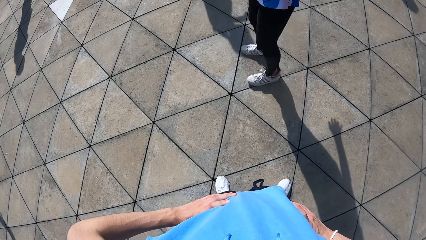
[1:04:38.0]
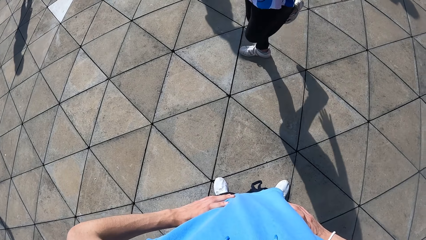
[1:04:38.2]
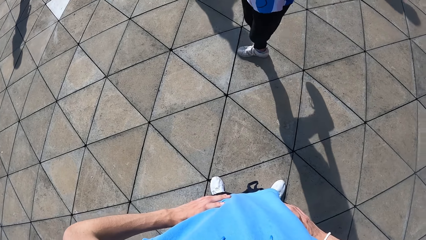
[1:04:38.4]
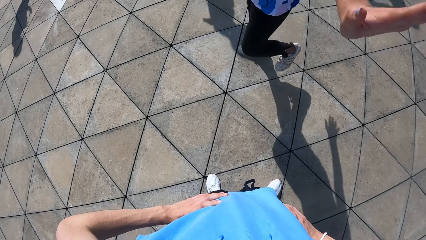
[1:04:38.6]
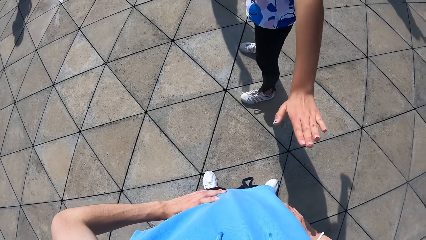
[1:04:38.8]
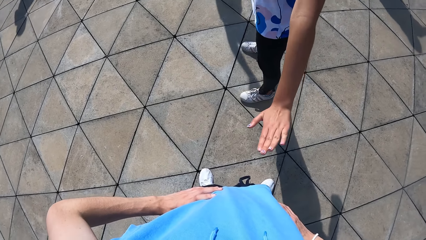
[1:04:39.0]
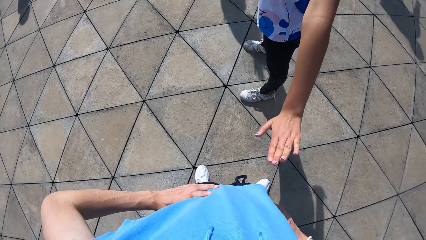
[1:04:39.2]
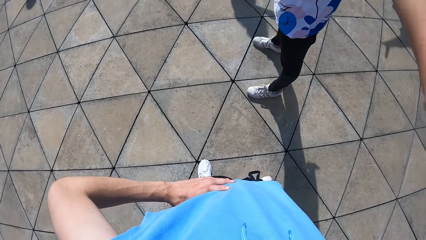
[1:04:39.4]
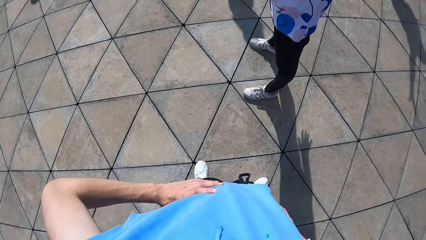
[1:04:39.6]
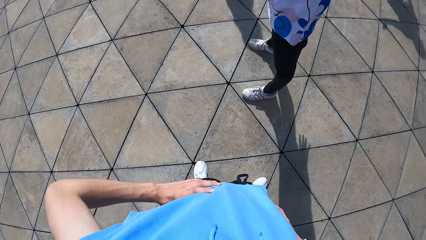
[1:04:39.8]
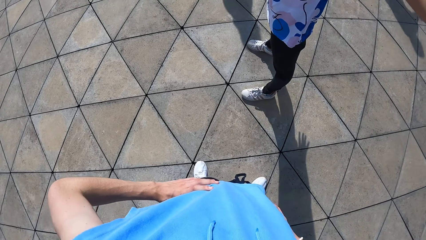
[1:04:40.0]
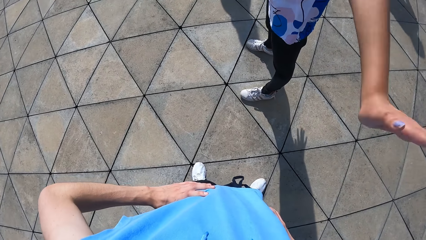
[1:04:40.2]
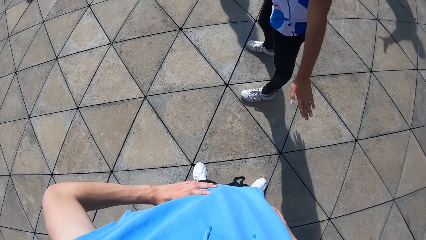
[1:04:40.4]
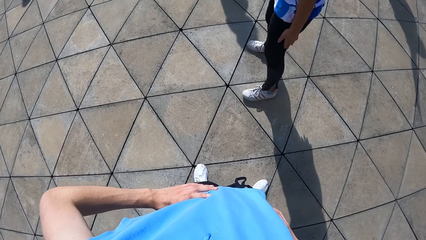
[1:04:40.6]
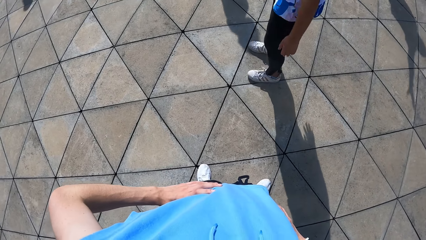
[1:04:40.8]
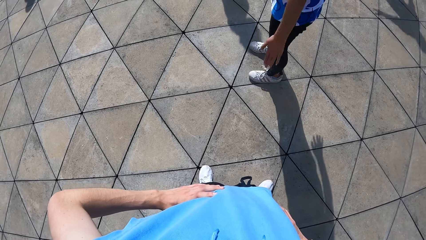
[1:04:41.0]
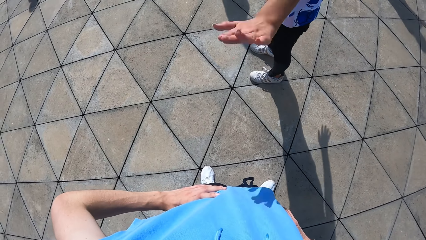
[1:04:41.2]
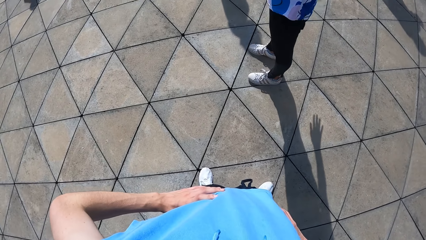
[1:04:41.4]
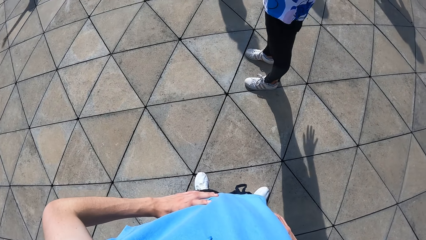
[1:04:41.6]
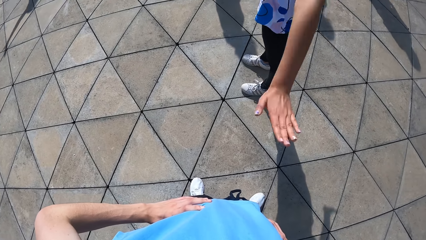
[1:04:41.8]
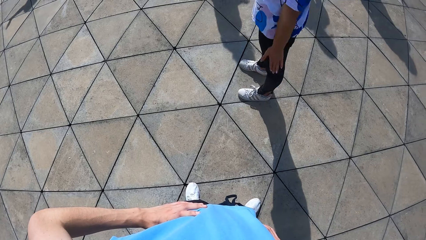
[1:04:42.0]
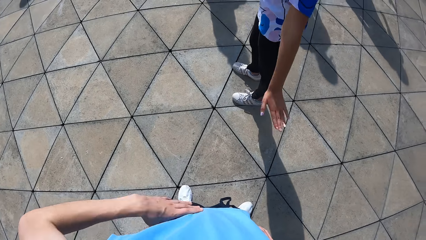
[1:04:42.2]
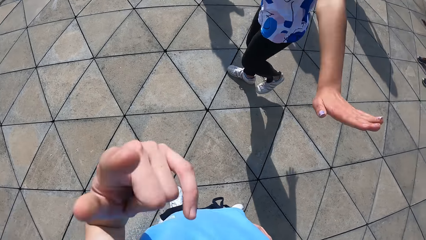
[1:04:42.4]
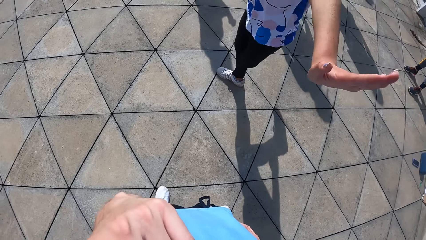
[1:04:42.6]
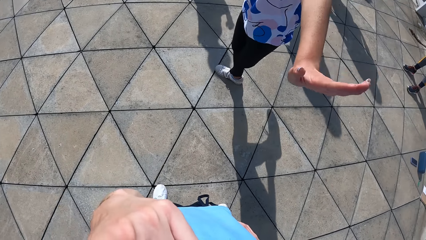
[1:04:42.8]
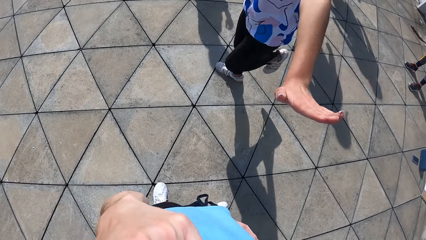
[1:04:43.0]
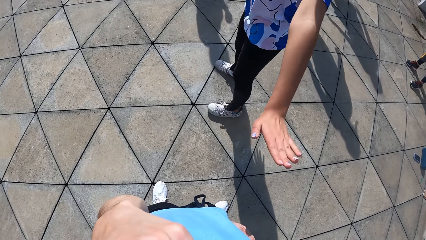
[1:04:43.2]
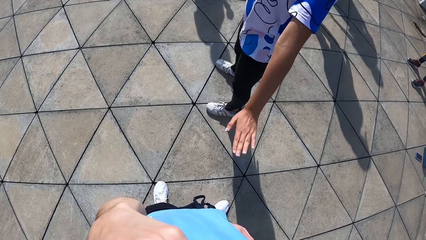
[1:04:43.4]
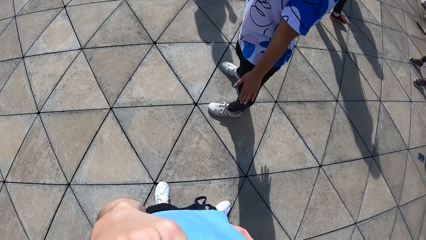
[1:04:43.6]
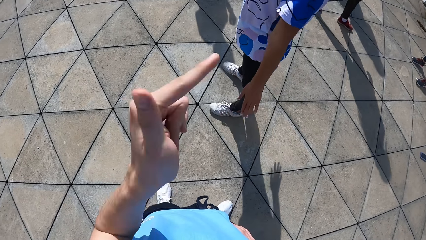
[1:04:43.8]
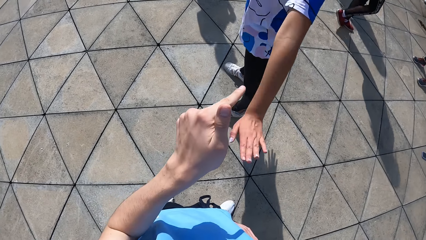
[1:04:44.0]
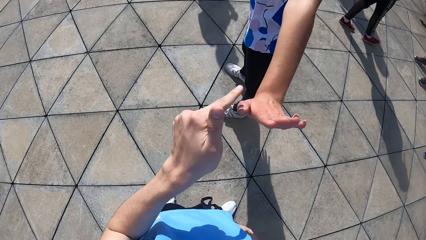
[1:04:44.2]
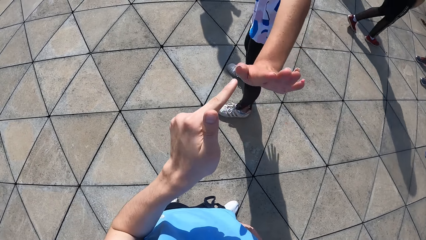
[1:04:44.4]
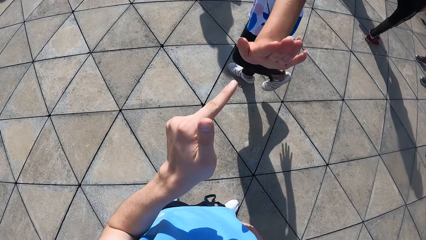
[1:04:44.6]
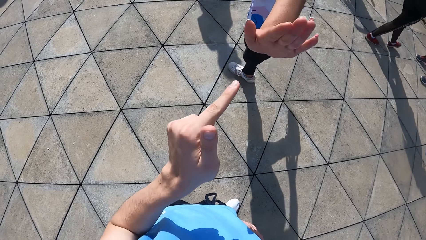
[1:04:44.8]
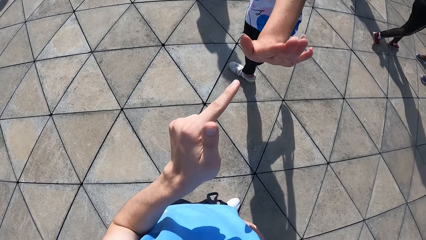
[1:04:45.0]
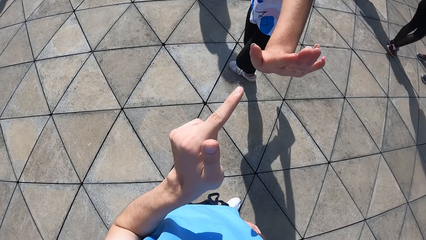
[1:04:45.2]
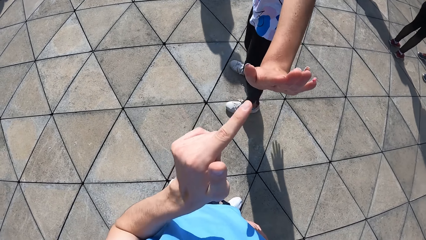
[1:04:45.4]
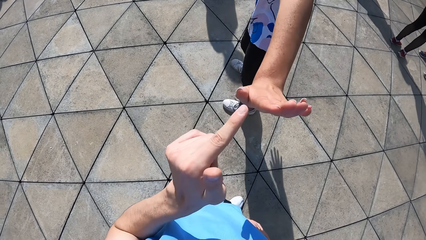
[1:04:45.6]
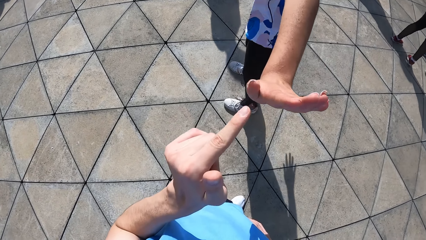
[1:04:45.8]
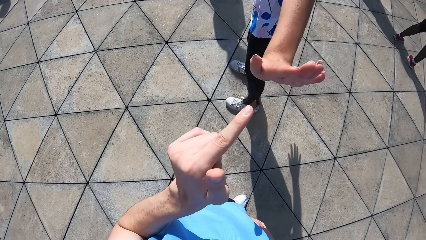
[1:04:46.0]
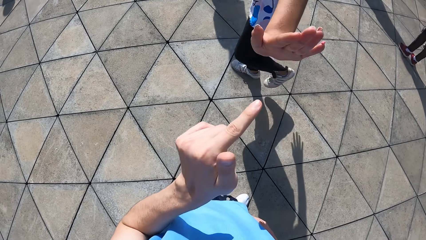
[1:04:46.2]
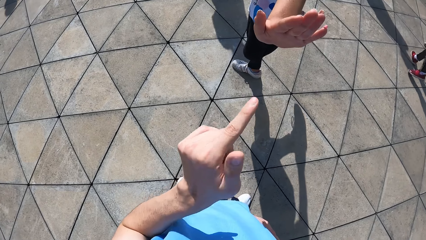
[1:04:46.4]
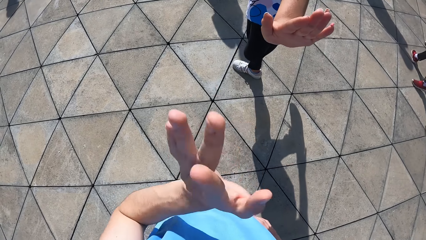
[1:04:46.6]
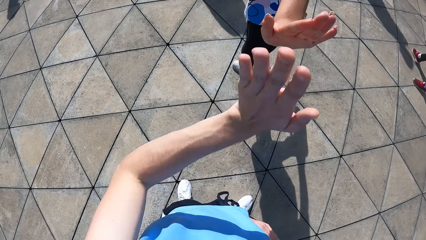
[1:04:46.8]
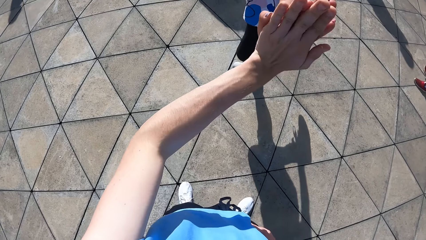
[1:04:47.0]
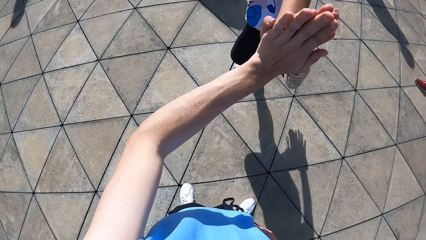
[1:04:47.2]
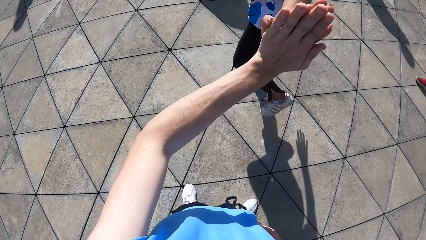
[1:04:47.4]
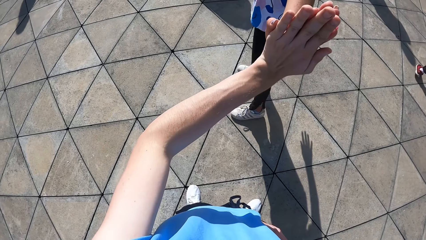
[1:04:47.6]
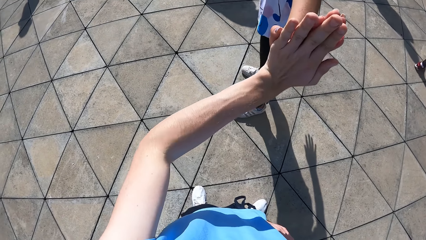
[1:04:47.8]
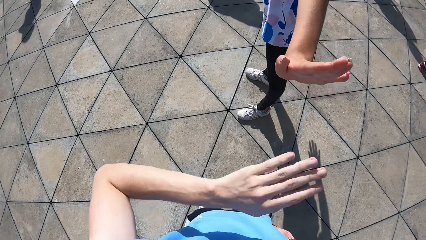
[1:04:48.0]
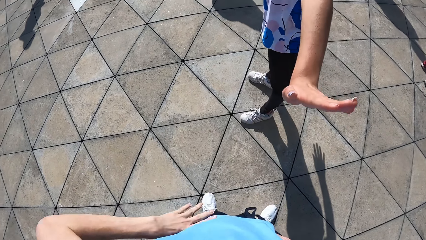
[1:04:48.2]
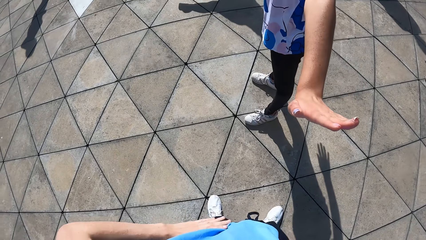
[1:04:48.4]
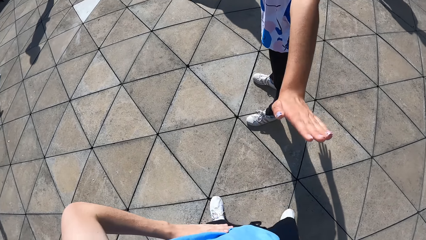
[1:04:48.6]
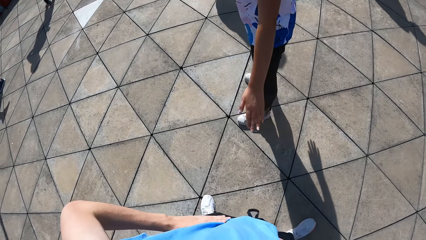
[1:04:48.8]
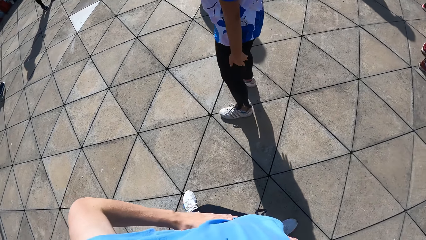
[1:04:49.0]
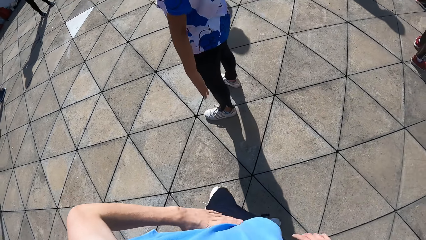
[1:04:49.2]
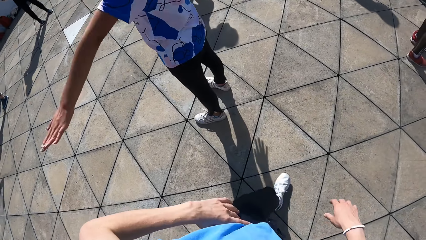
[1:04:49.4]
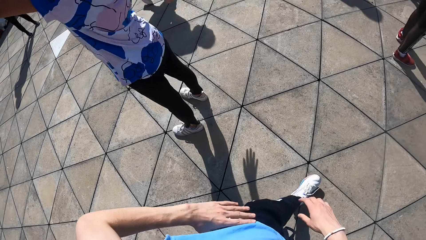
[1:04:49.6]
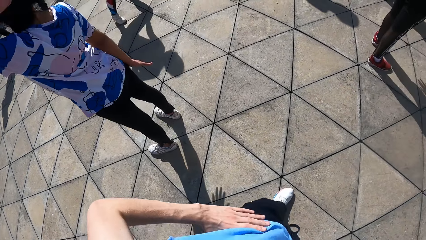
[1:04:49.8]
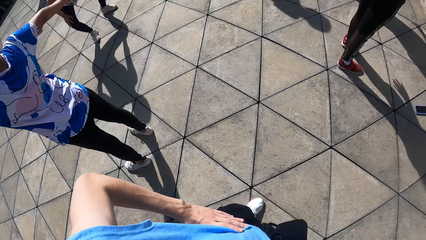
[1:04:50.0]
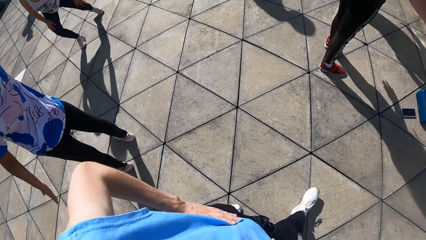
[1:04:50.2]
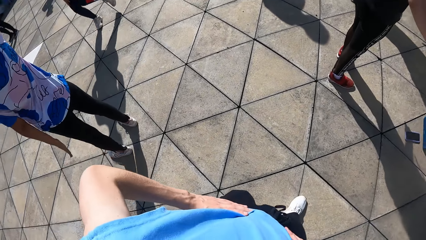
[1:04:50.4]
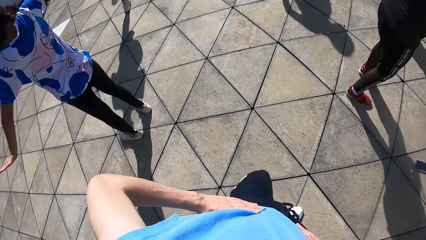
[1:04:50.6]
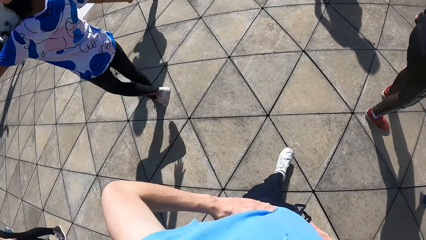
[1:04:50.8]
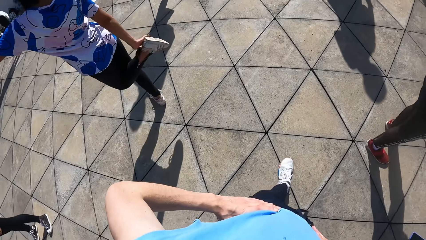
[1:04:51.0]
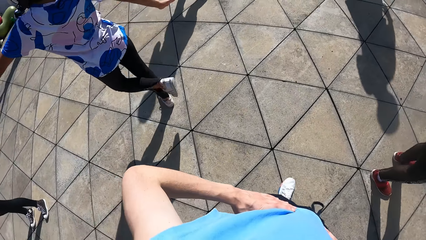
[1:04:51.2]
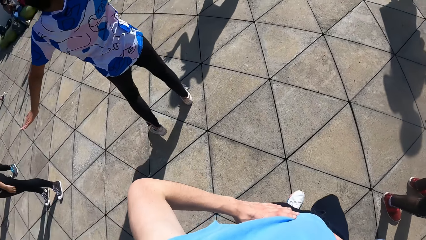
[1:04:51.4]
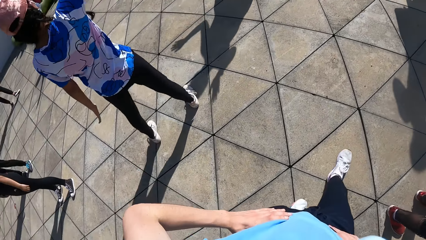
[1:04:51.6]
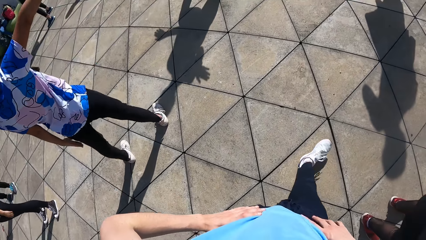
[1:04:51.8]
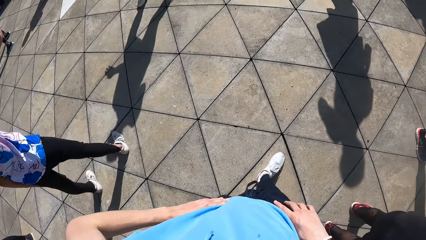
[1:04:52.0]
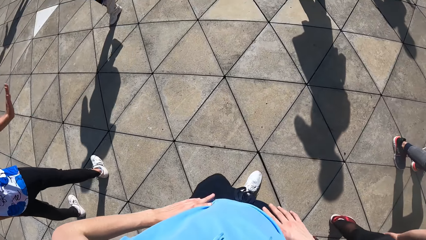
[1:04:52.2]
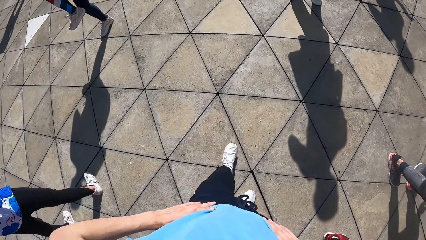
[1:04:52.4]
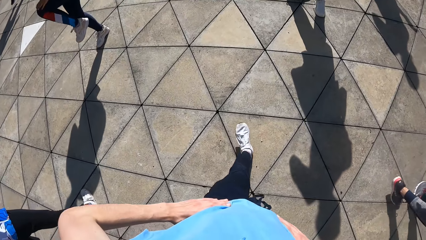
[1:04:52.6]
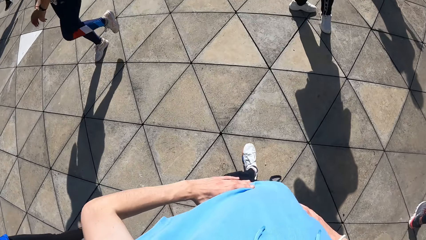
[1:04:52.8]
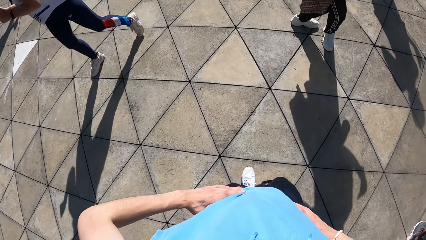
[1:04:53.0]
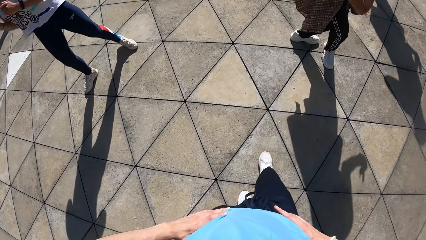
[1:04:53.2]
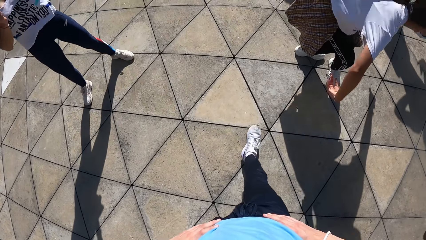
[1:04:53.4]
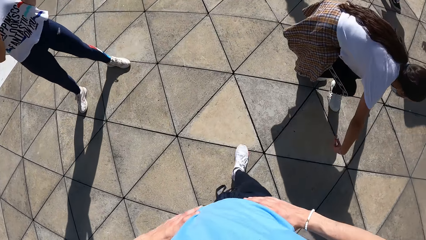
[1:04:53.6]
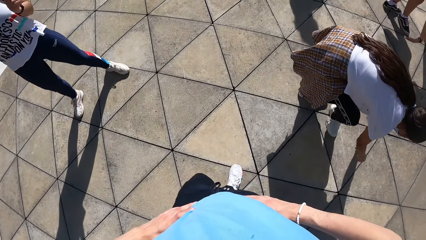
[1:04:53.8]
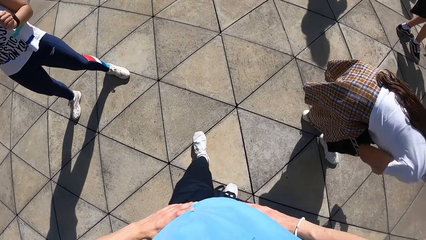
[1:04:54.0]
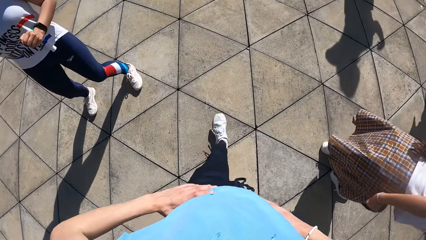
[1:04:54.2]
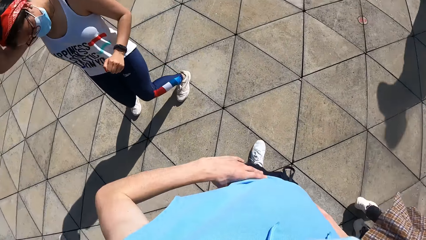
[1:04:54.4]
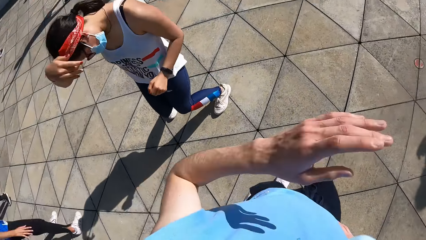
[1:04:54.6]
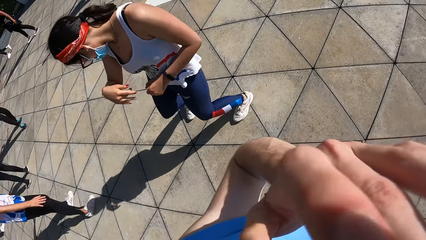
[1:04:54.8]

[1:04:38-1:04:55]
The camera wearer moves his hand to his face. He points his finger at a woman. He puts his hand together with the woman's hand. He holds his waist. He walks around the ground. The woman does some dance moves. The camera wearer walks around the ground. He touches his face with his left hand.
